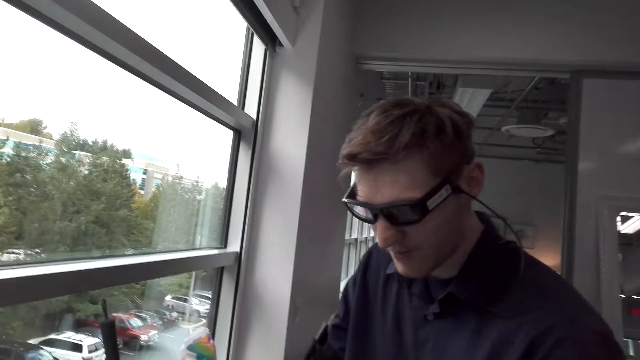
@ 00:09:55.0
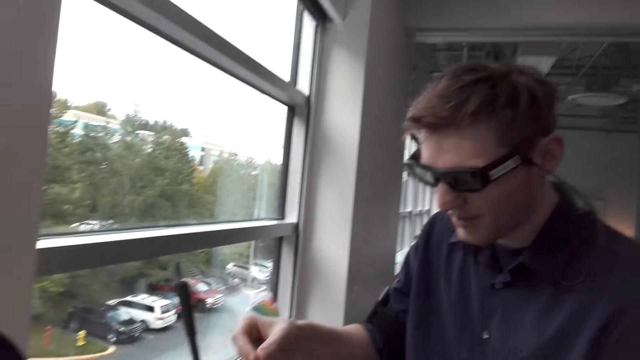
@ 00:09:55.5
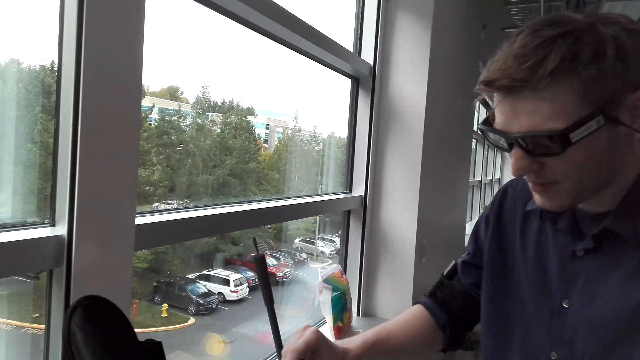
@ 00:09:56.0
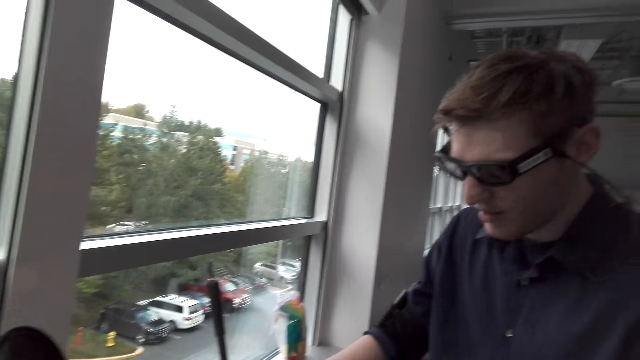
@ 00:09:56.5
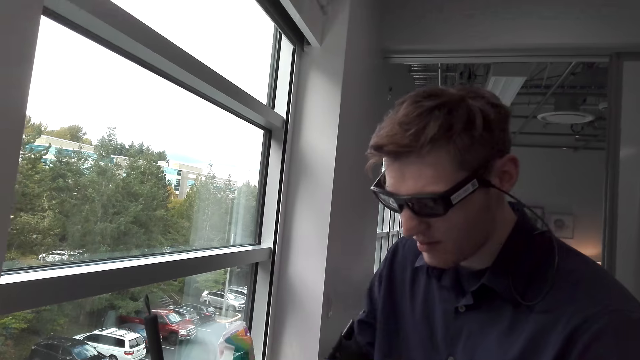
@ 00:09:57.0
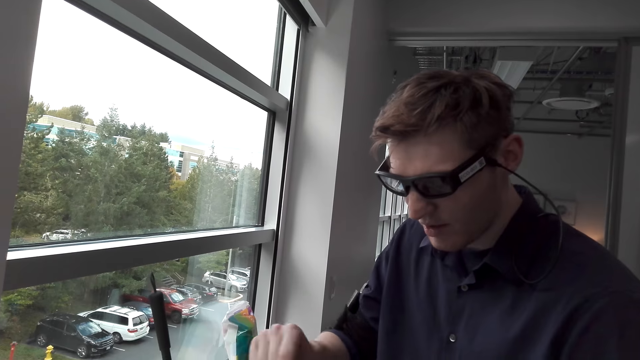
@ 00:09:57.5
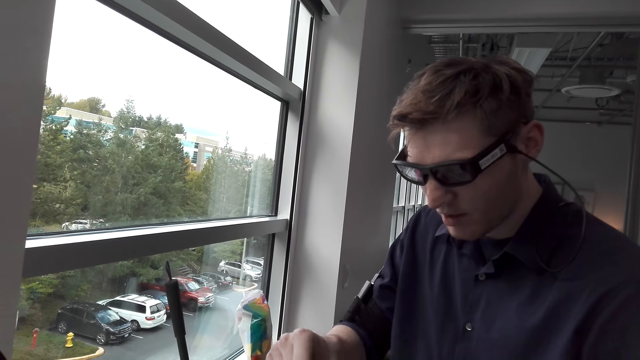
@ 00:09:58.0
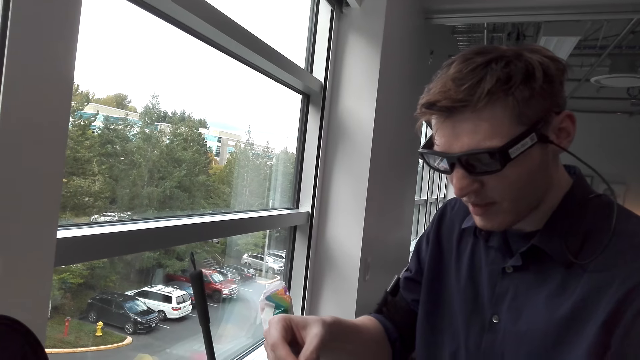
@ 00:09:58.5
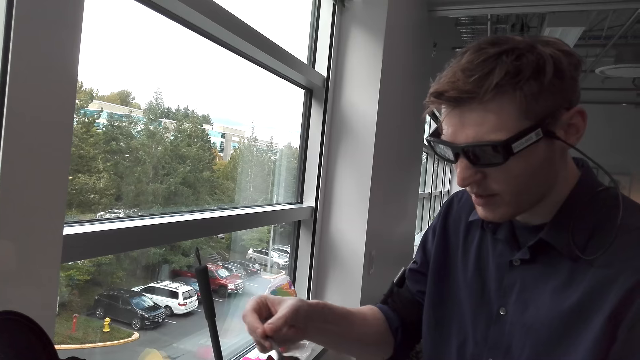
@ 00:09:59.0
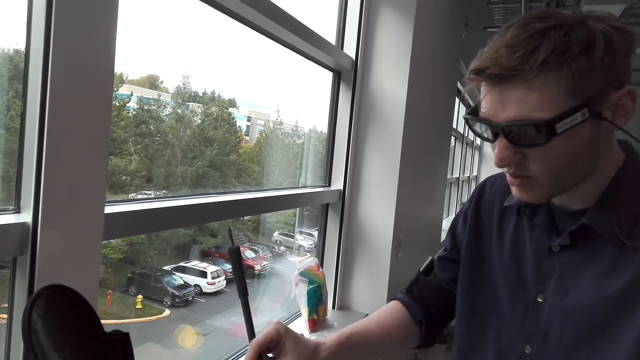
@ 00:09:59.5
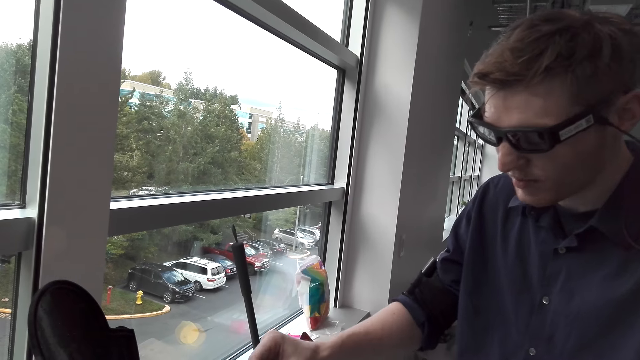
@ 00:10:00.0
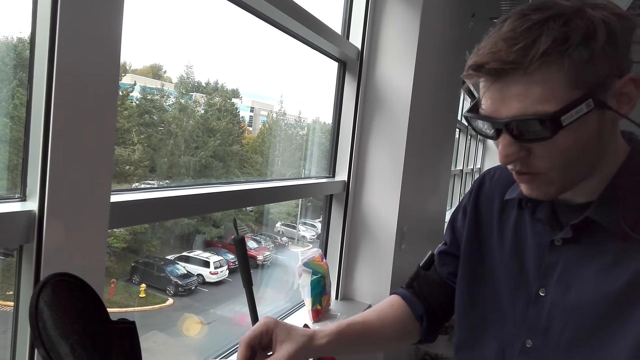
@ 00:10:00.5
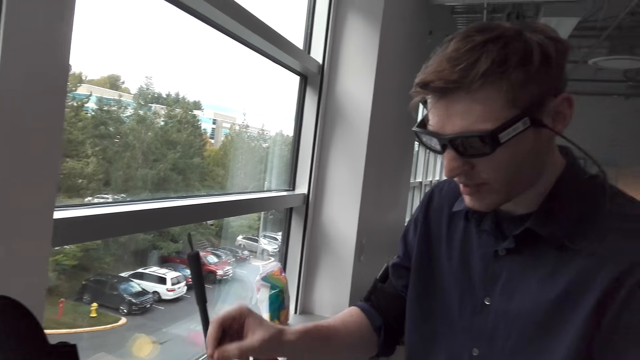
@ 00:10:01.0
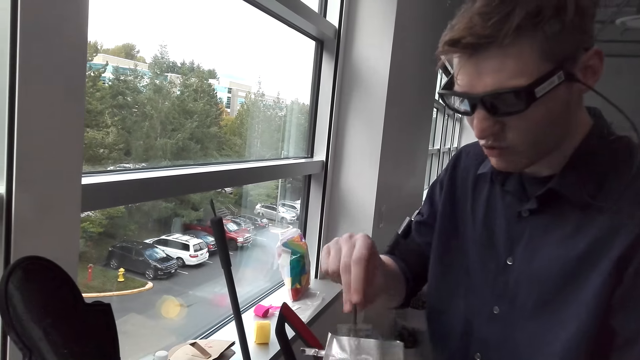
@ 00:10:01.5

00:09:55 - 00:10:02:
A man puts coffee in a coffee maker. He puts coffee in the coffee maker again.

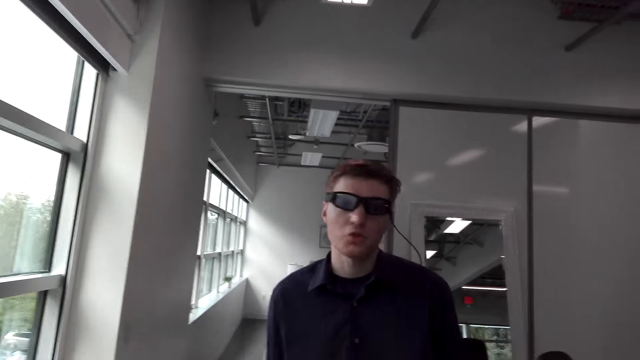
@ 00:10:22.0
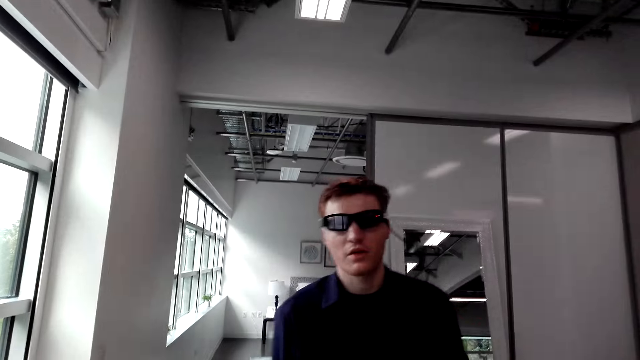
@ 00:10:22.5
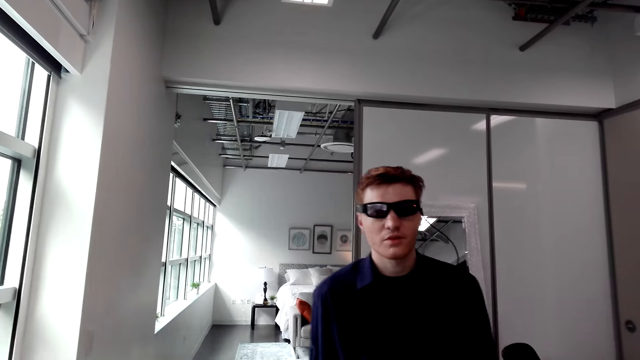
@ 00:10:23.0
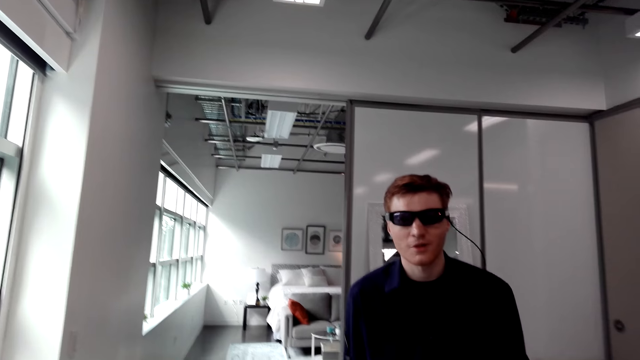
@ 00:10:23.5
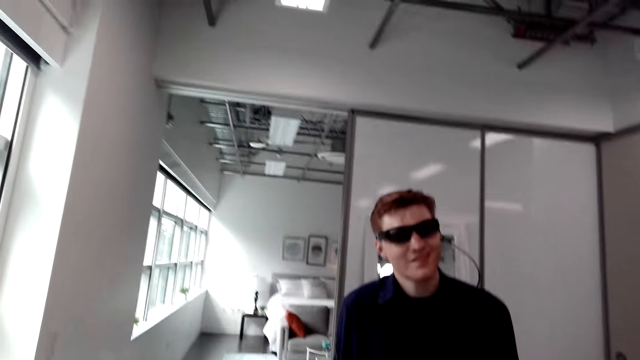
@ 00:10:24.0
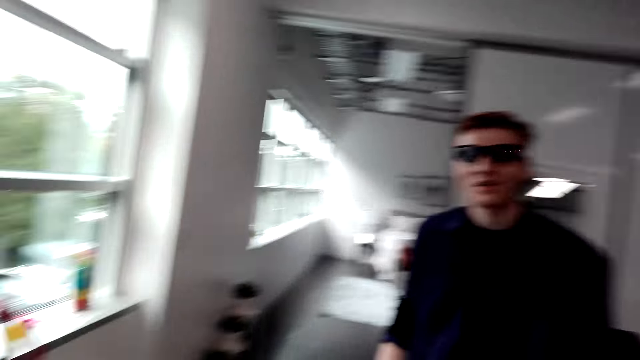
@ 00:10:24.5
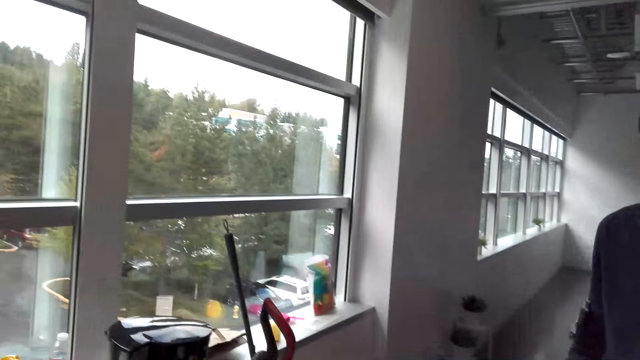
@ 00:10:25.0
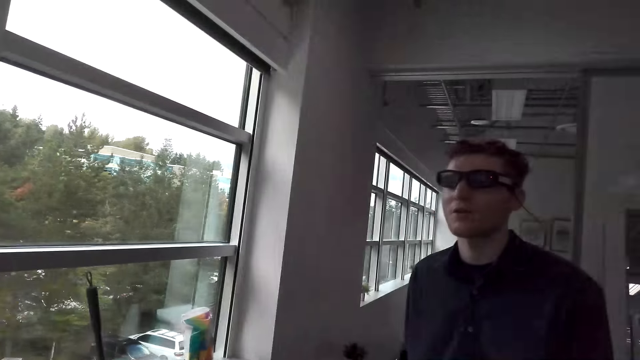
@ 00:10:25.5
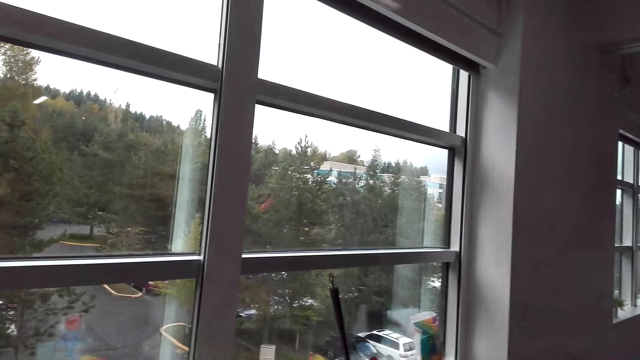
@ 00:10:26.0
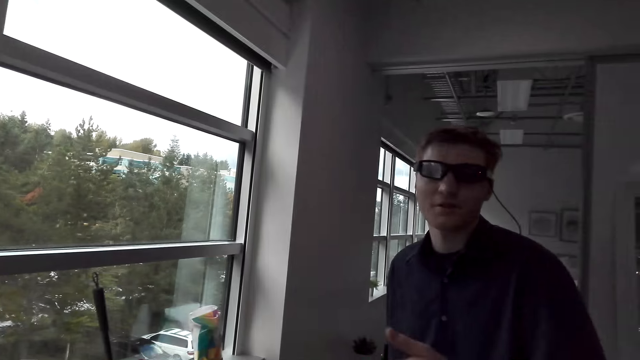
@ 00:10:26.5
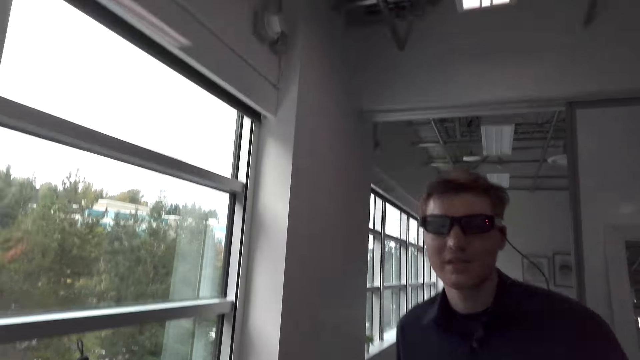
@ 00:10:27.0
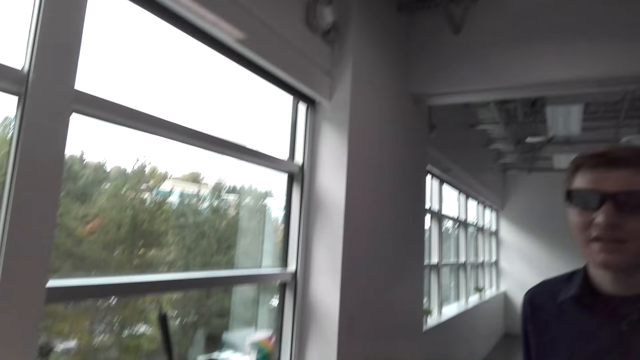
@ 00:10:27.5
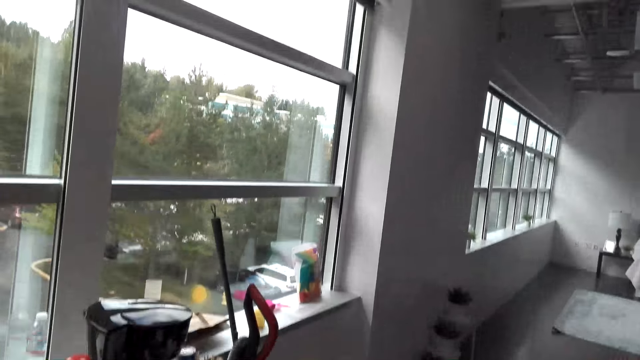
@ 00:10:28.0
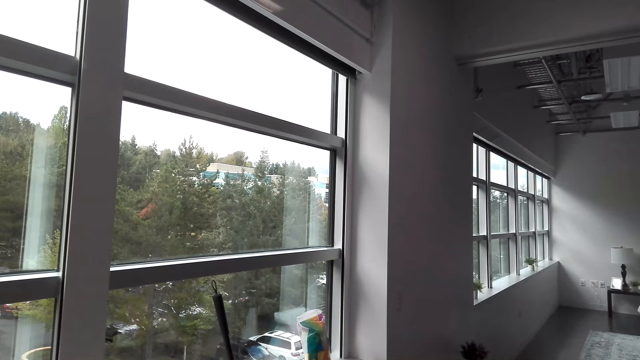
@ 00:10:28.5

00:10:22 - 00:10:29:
The camera wearer converses with a man.

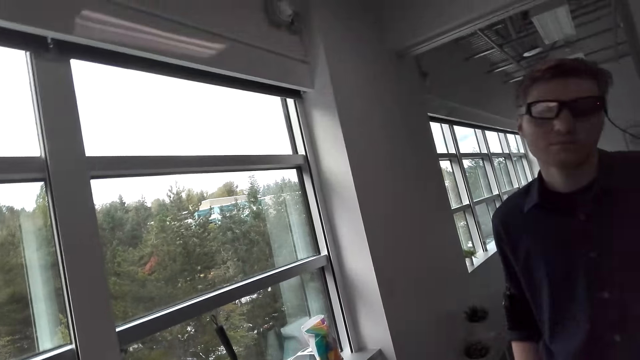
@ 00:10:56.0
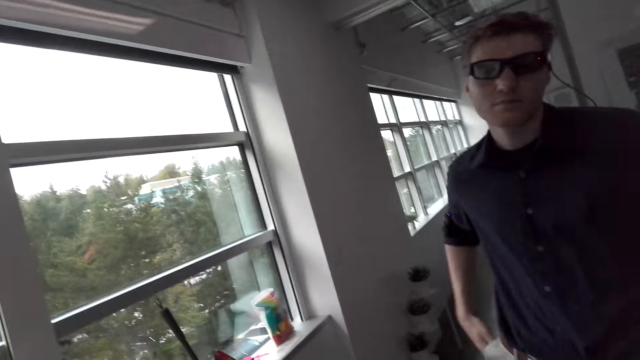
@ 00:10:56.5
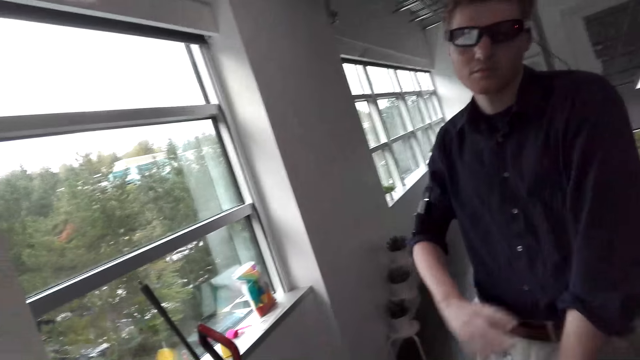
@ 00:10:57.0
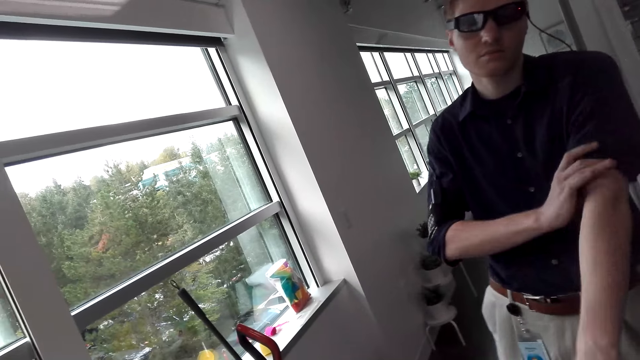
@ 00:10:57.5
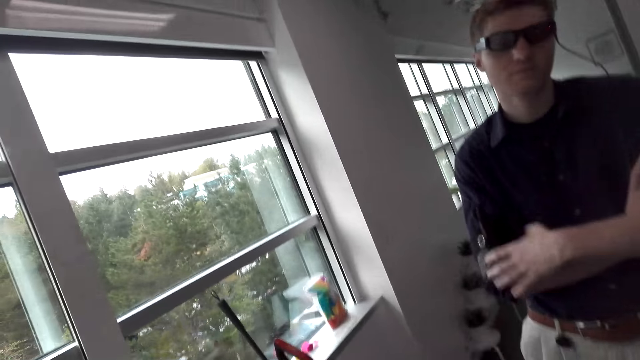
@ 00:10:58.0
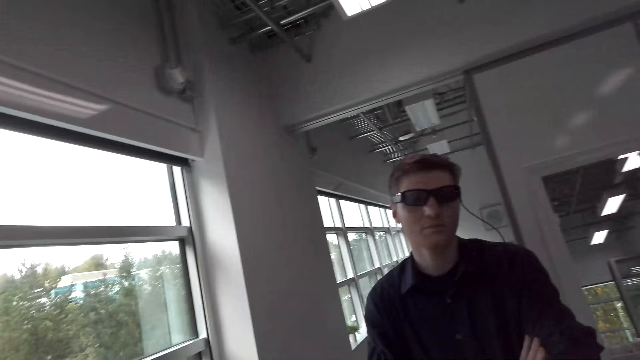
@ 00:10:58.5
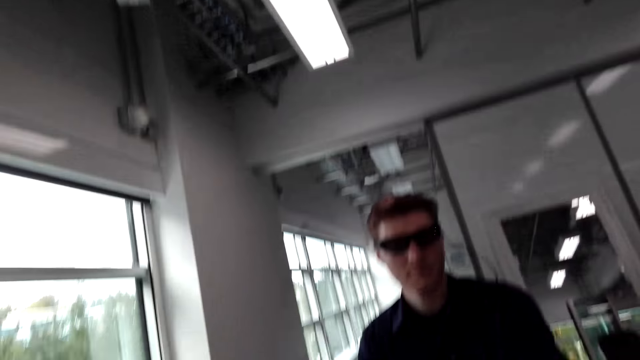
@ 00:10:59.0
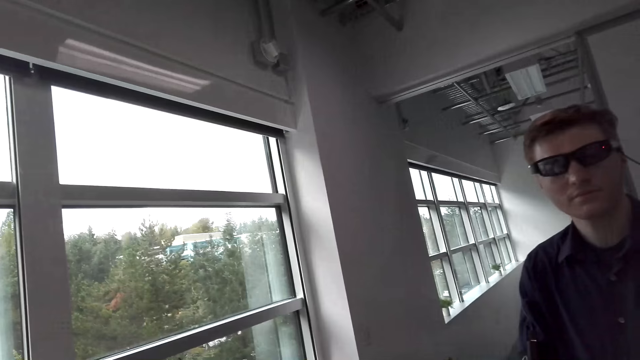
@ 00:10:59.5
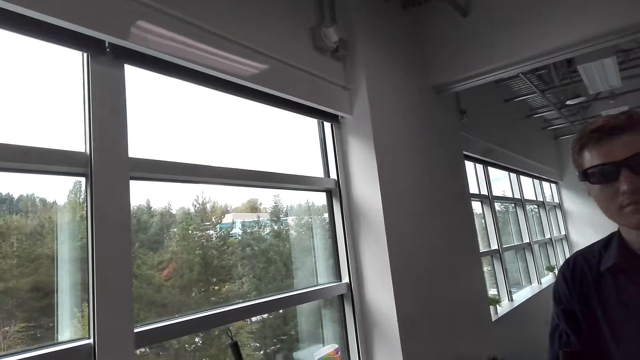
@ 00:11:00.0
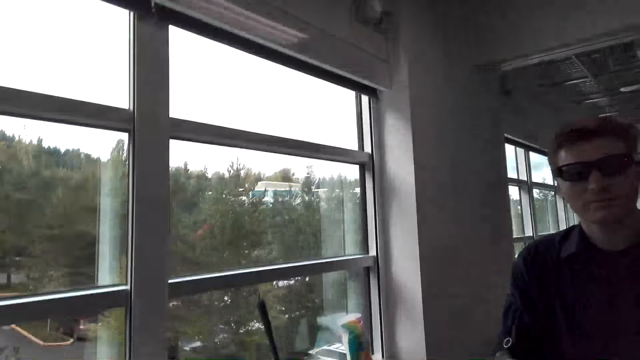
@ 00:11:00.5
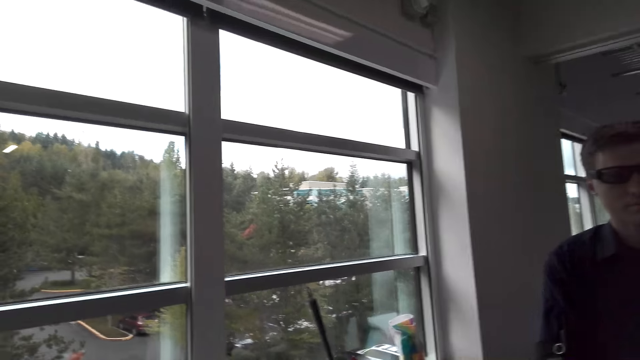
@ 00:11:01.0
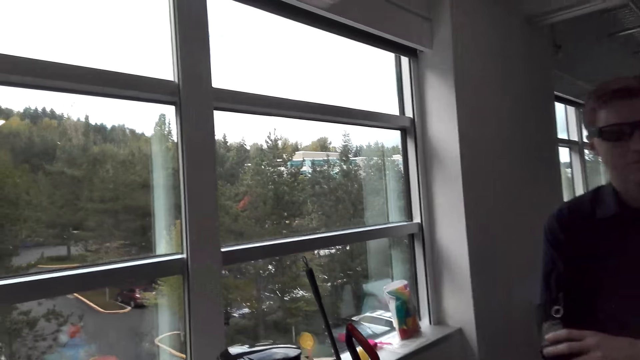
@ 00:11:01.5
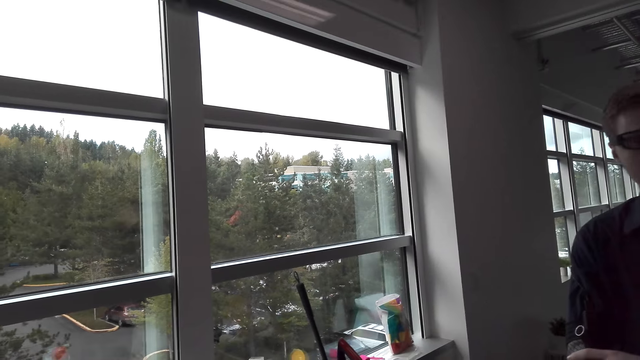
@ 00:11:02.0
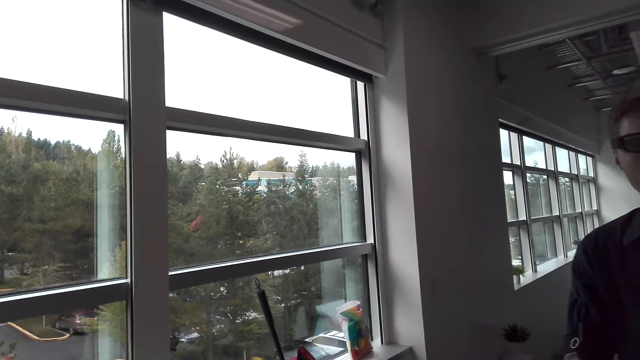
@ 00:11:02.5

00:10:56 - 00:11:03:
A man pulls the sleeve of a cloth.
